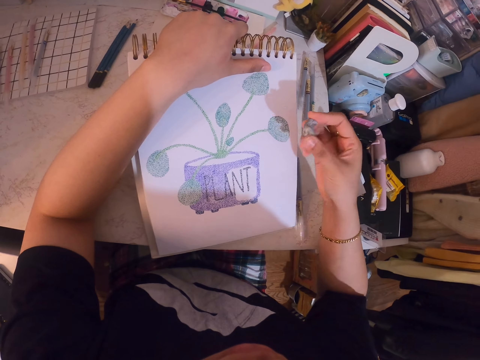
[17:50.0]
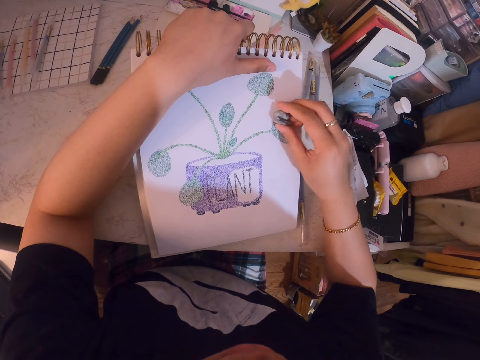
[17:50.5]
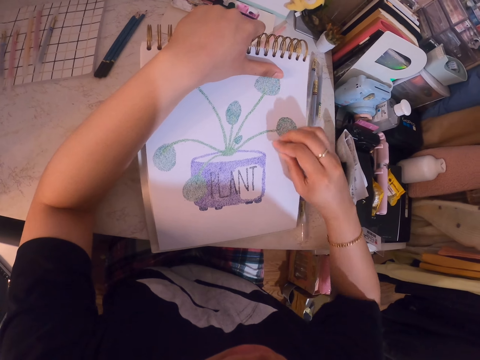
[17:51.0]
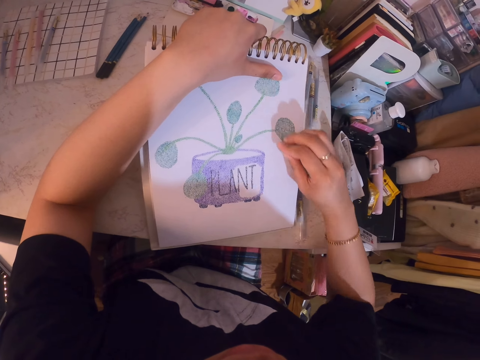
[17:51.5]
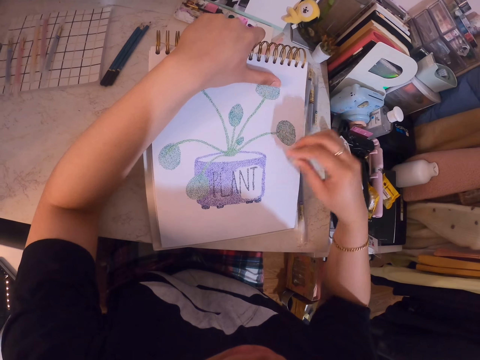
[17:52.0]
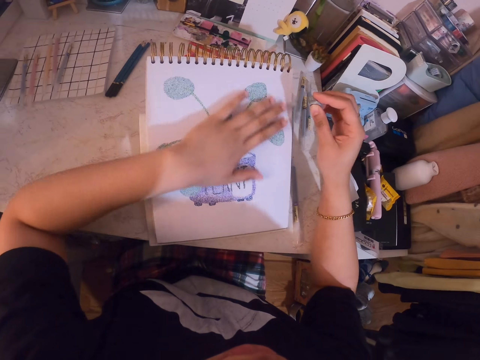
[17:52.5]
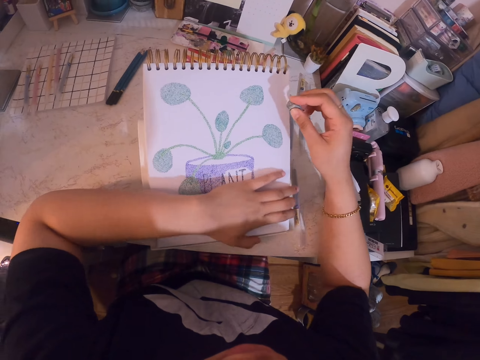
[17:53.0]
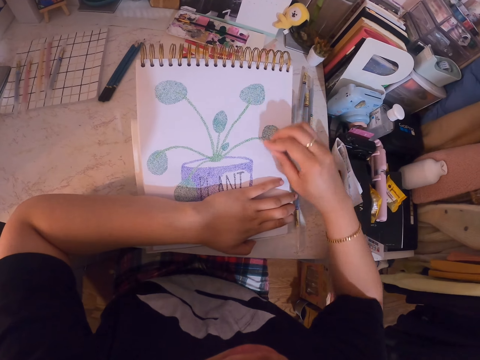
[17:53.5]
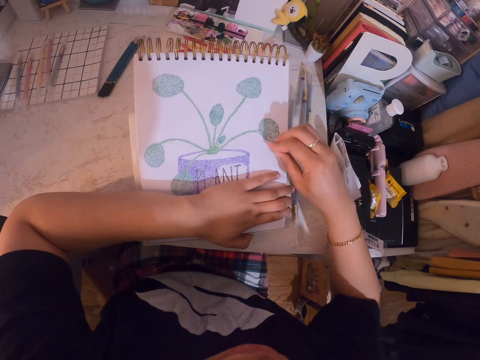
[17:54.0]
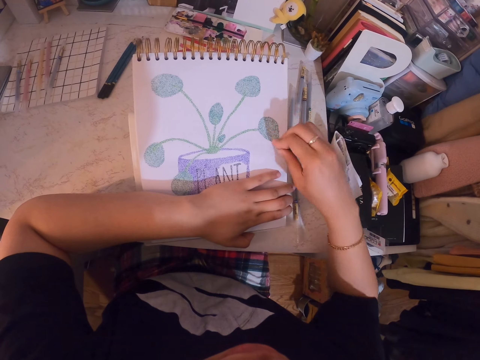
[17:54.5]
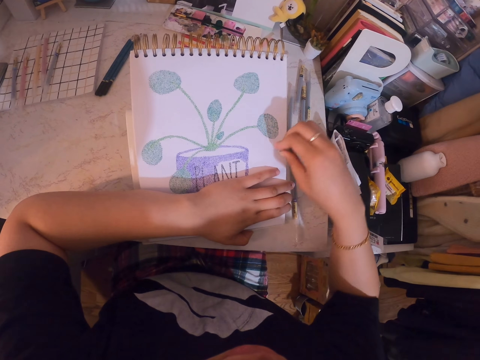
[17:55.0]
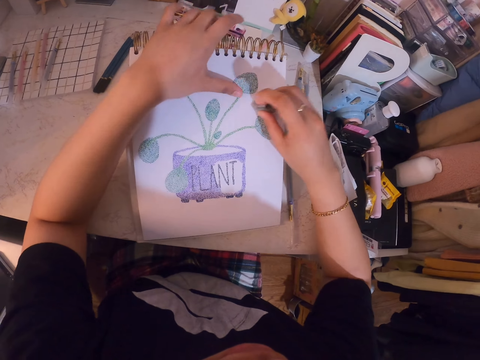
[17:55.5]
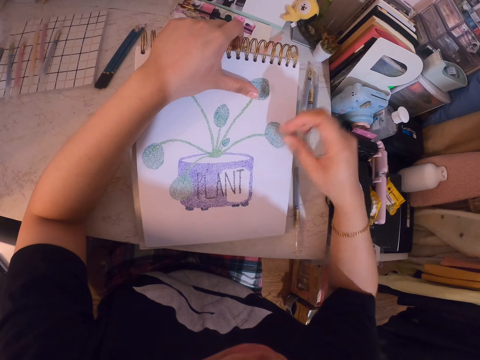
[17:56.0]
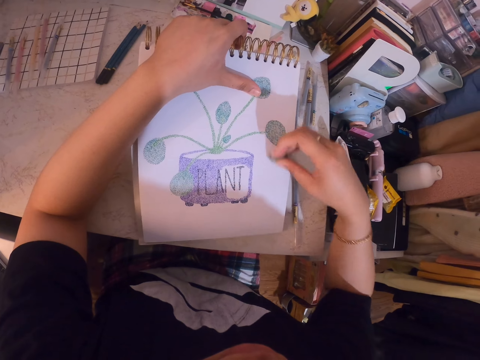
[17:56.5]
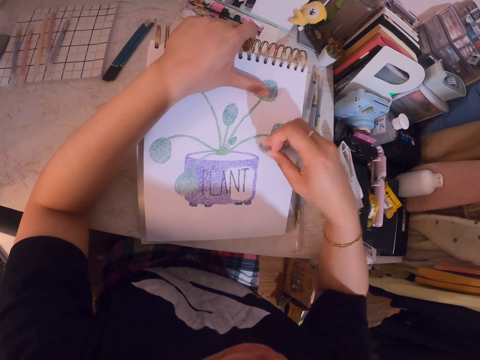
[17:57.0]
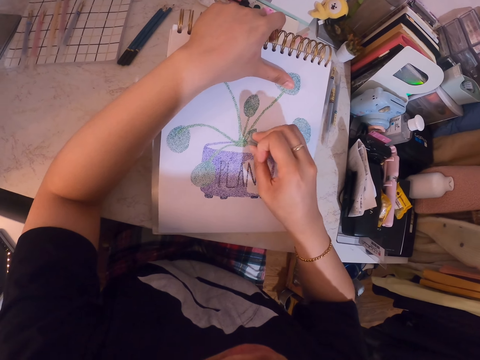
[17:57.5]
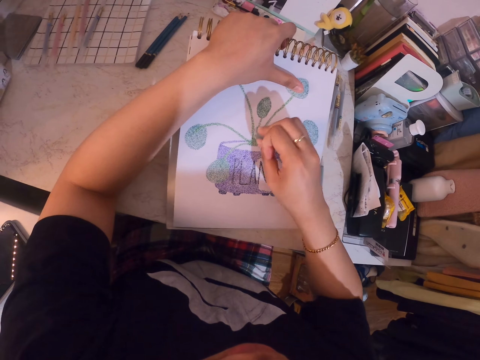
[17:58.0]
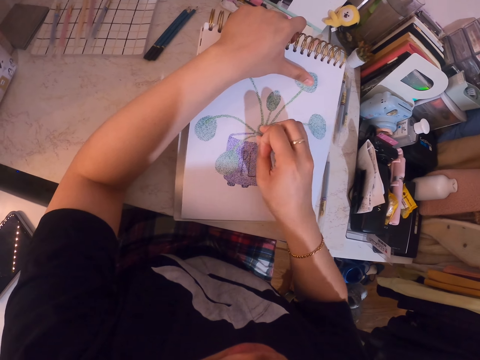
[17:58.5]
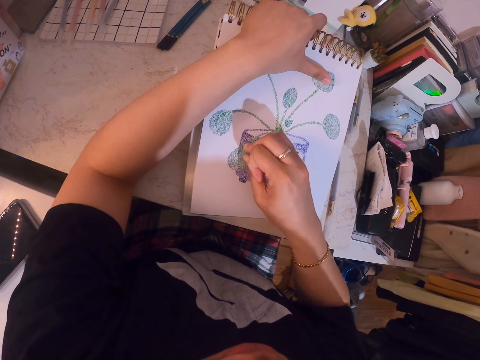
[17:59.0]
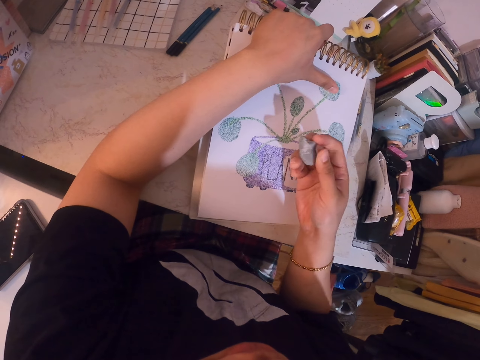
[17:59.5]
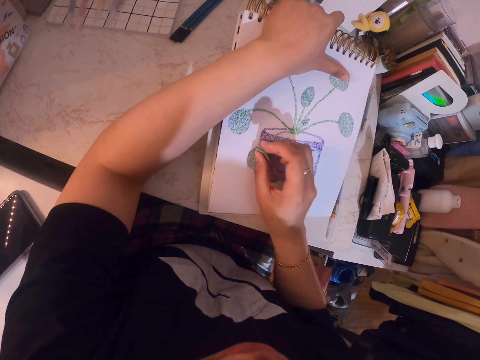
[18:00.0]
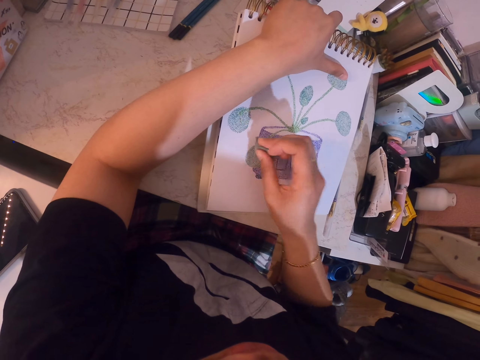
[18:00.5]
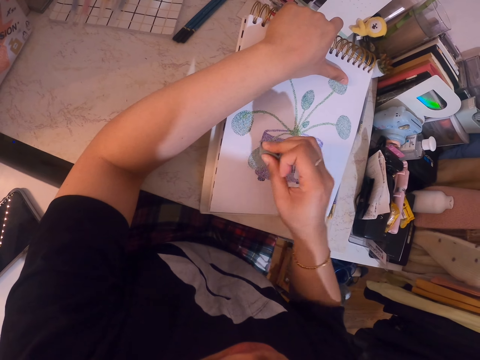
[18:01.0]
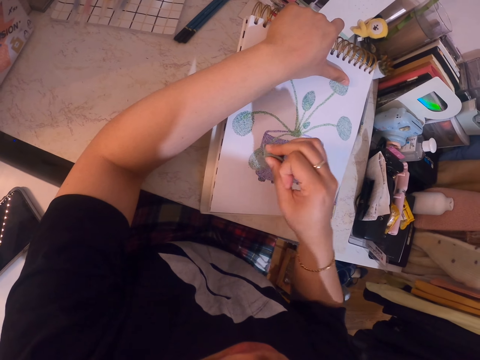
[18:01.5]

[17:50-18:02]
The camera wearer holds the book with her left hand. She rubs the book with the kneaded eraser. She holds the book with her left hand. She rubs the book with the kneaded eraser.

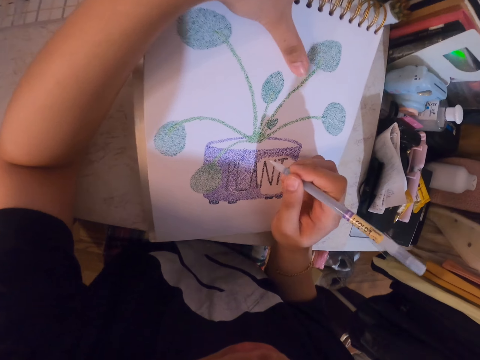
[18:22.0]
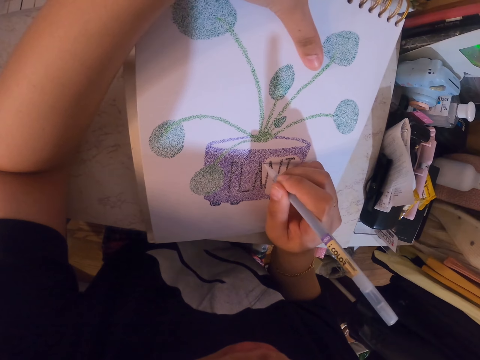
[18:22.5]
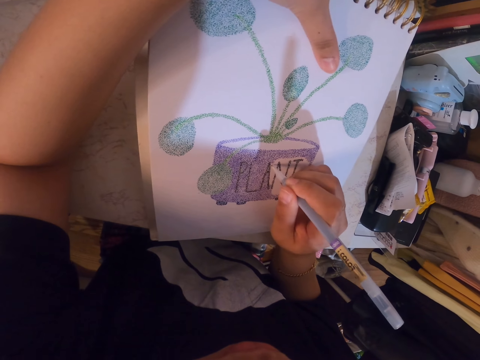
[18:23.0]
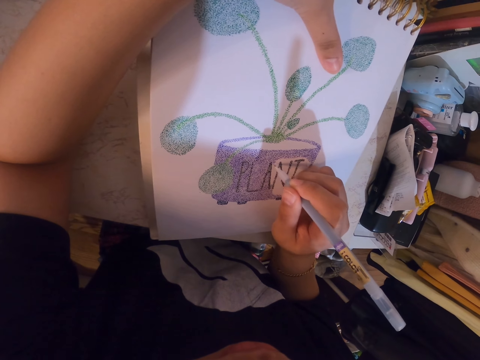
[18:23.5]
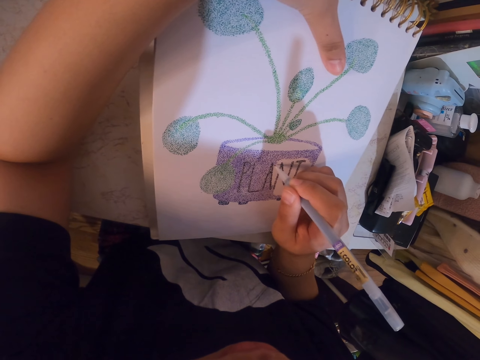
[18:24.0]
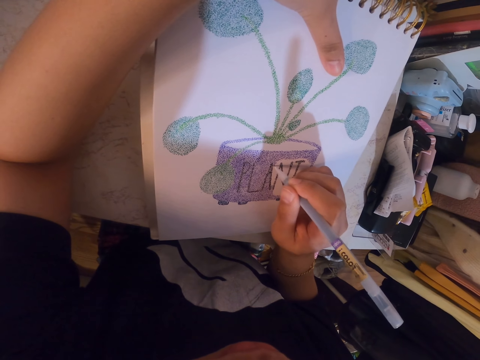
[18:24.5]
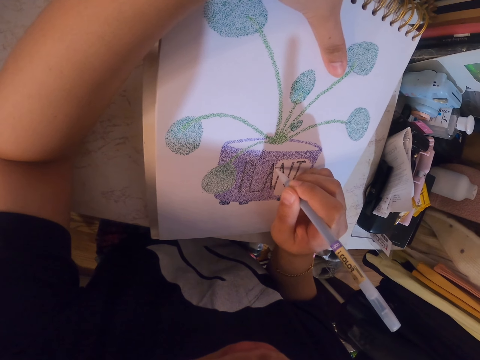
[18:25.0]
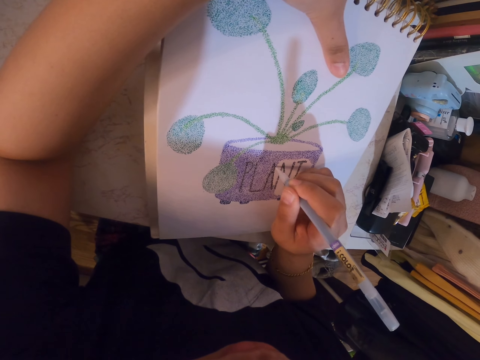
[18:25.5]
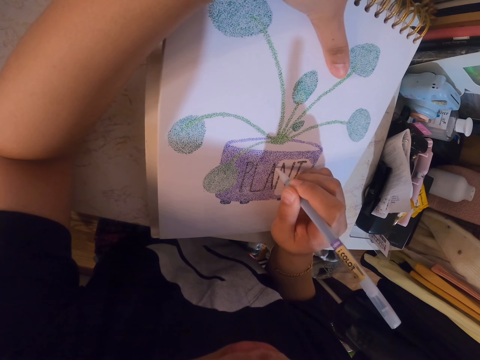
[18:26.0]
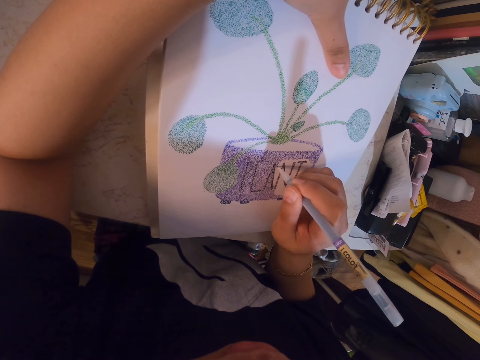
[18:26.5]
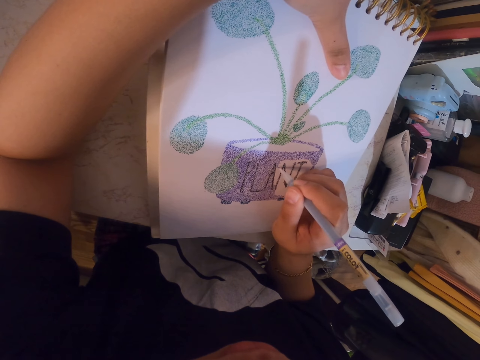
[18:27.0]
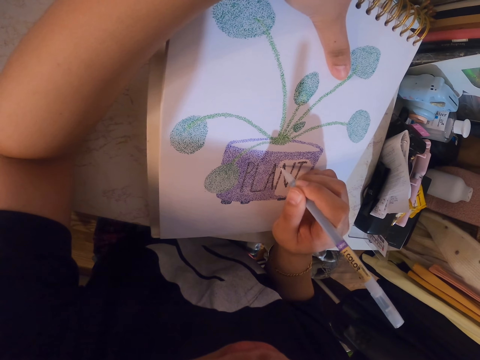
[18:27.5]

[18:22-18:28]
The camera wearer draws on the book with the pen.

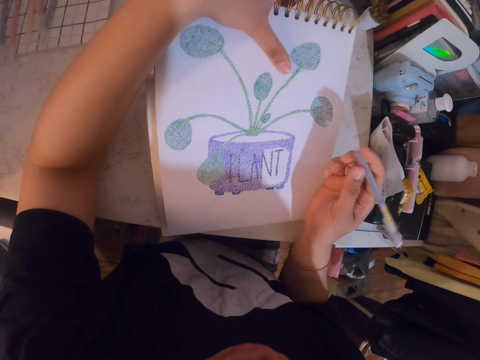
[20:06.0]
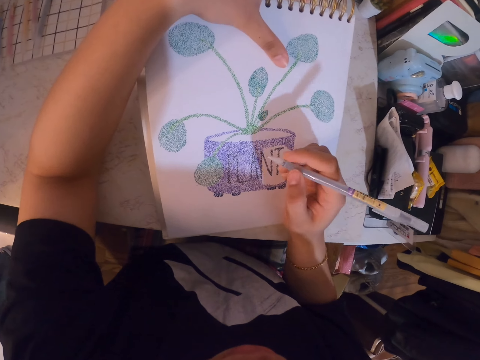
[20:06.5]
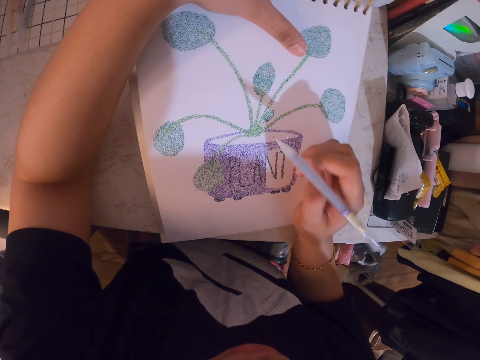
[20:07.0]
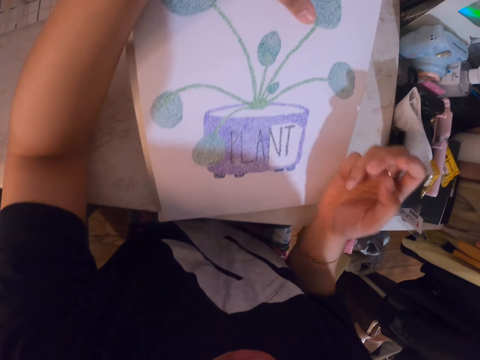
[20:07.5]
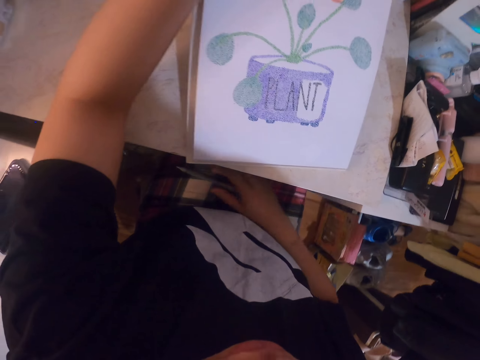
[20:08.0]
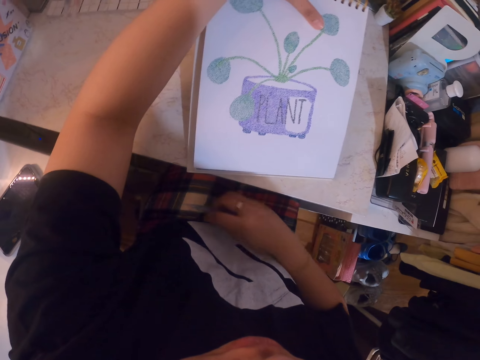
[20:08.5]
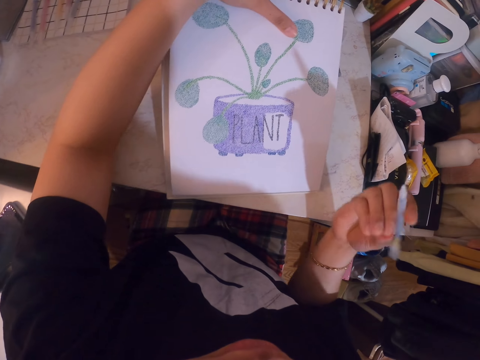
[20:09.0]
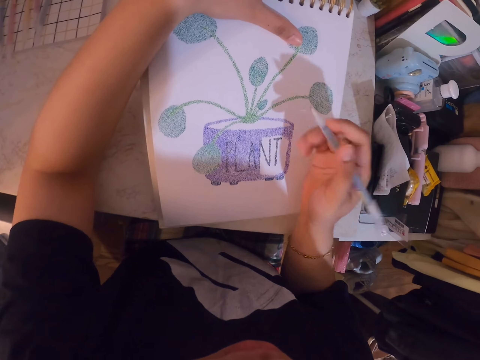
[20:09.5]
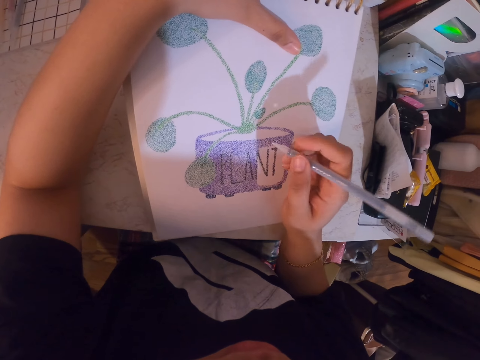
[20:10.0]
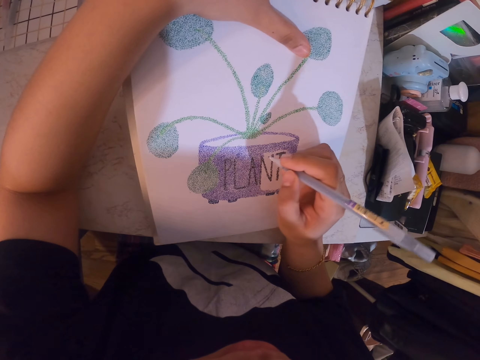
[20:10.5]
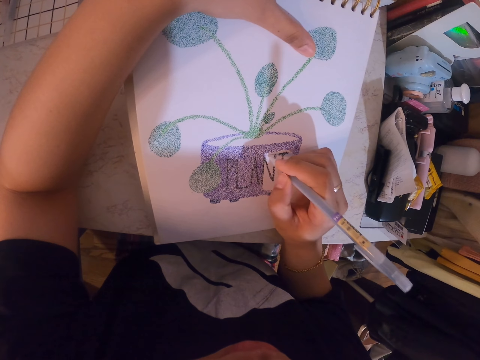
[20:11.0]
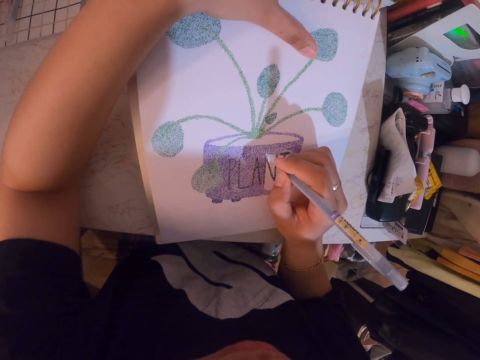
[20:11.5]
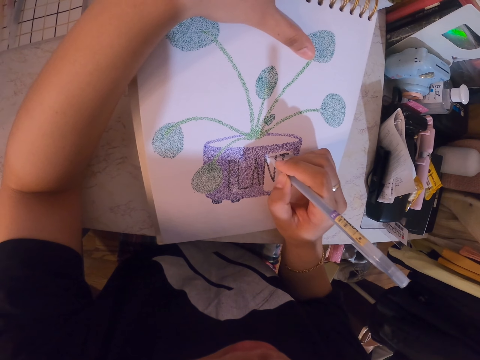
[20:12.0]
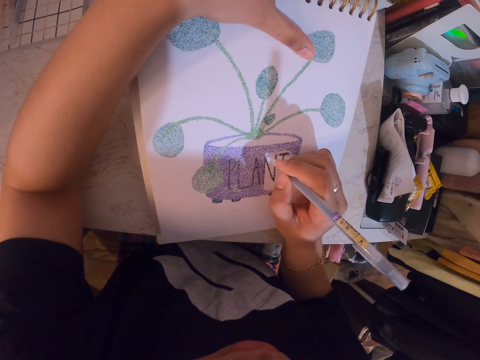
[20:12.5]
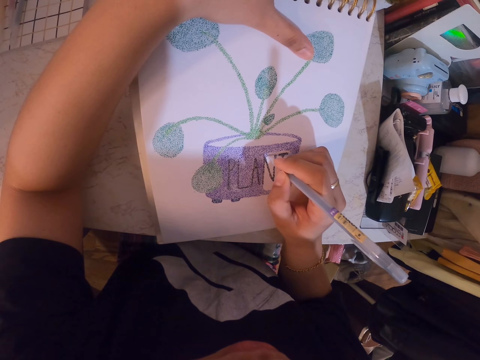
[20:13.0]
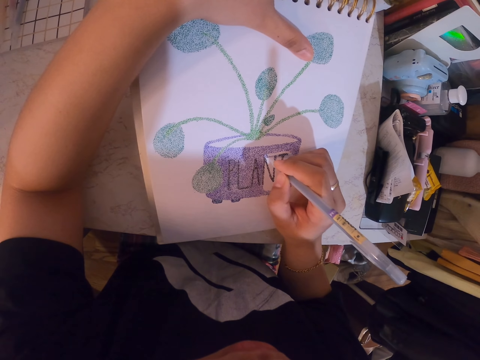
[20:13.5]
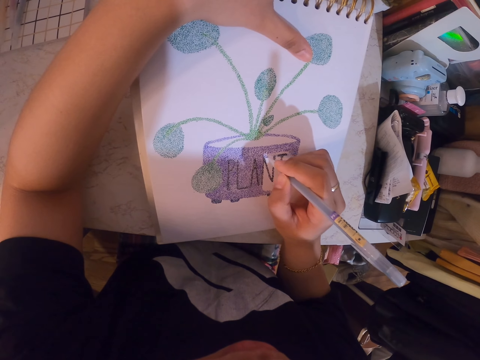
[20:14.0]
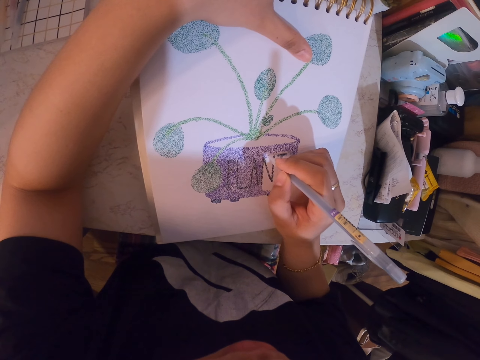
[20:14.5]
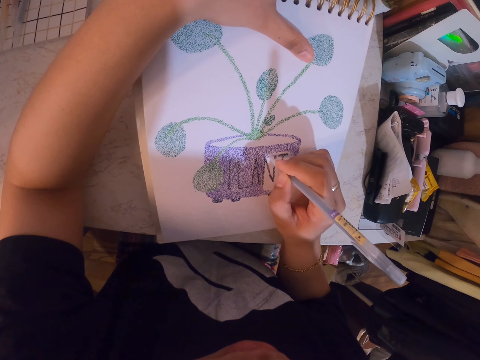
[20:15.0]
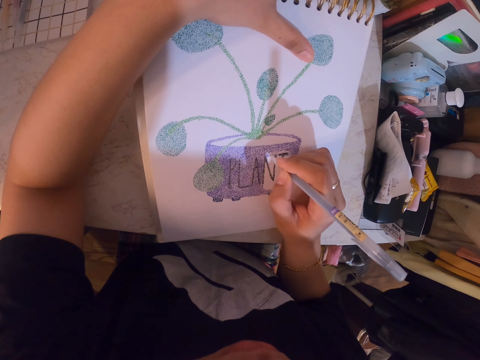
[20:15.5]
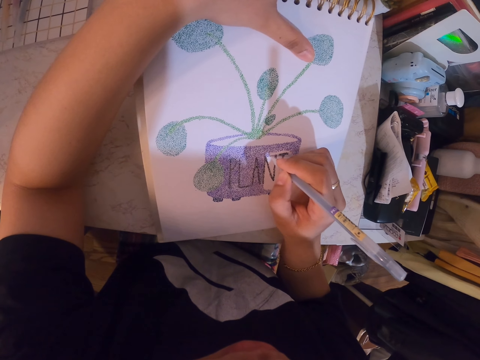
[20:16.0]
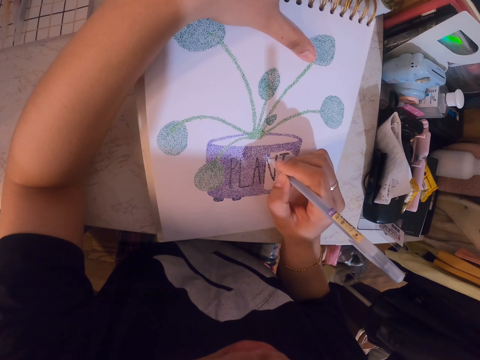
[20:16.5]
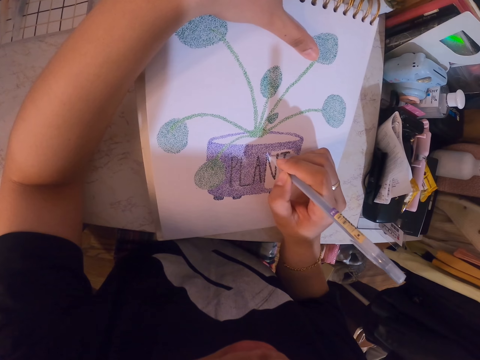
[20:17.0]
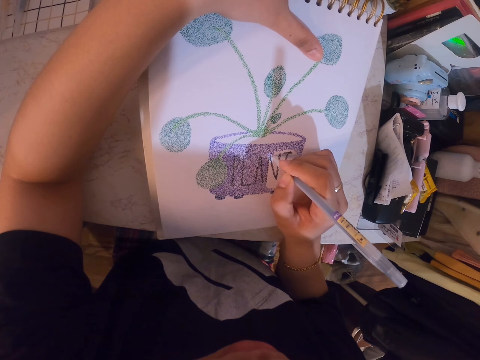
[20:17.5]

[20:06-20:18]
The camera wearer drops the pen in her lap. She picks up the pen in her lap. She draws on the book with the pen.
